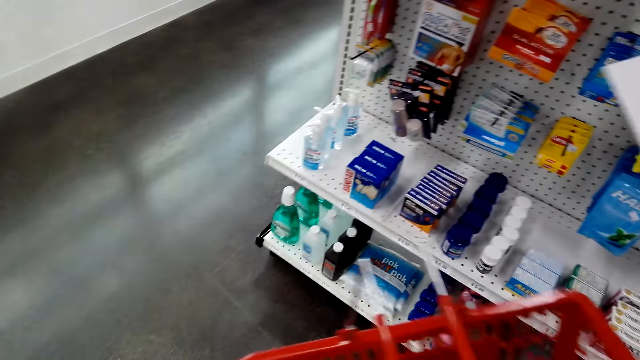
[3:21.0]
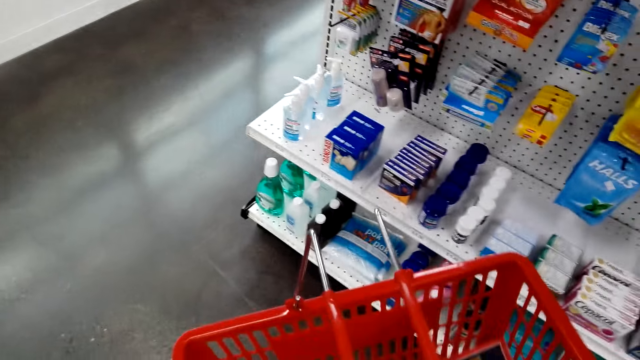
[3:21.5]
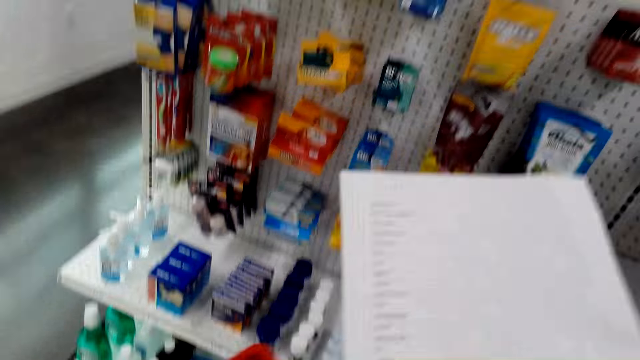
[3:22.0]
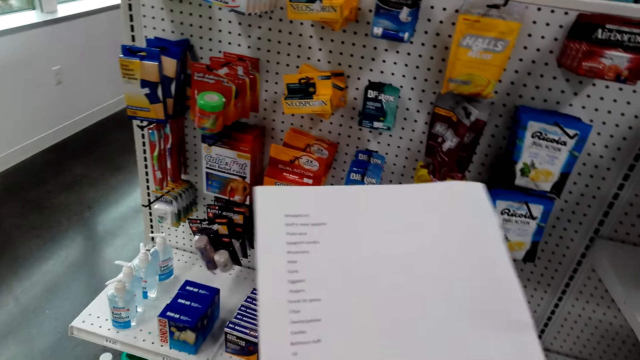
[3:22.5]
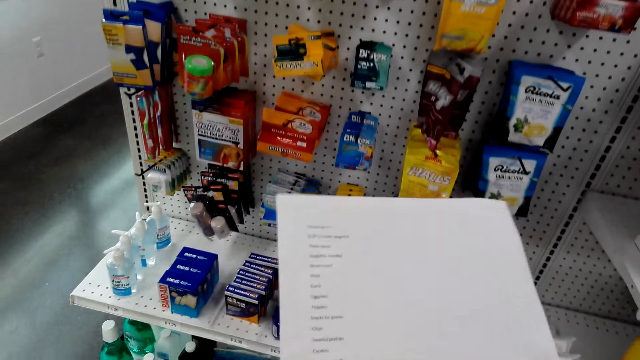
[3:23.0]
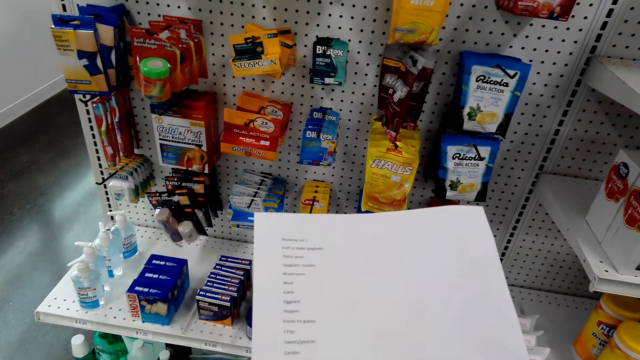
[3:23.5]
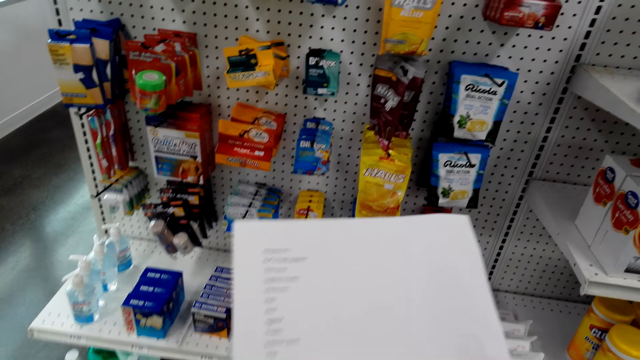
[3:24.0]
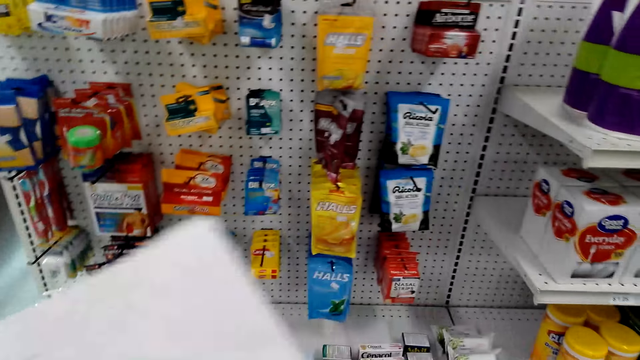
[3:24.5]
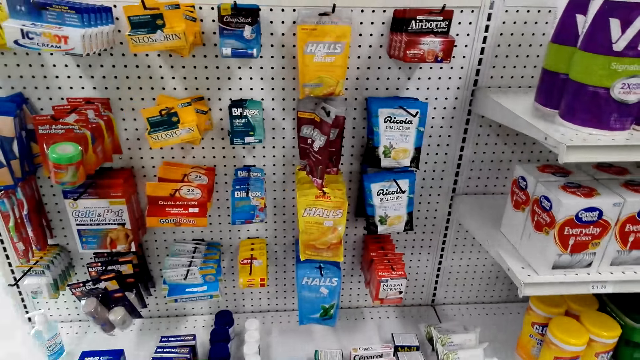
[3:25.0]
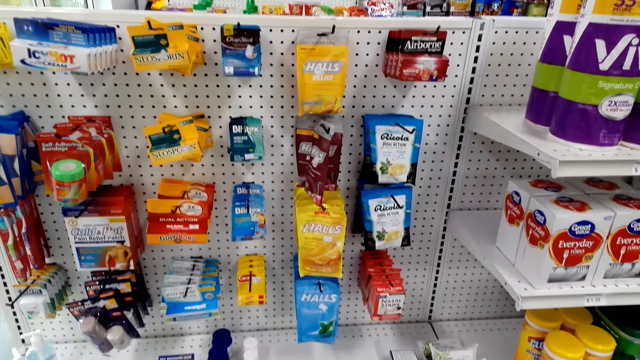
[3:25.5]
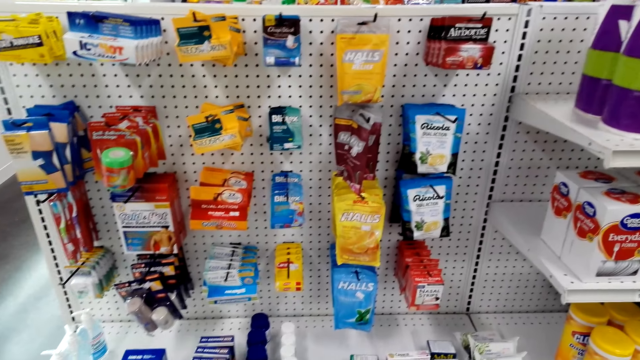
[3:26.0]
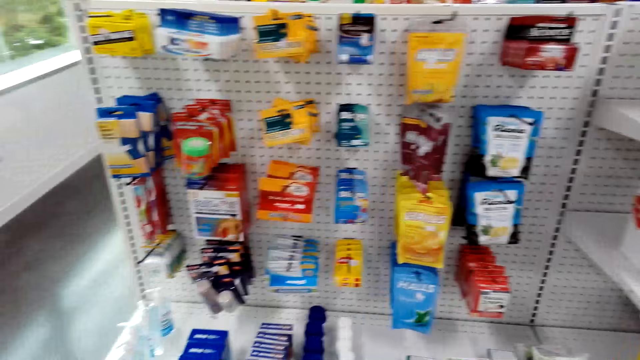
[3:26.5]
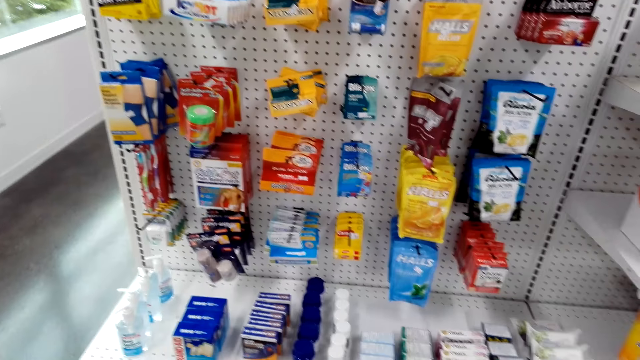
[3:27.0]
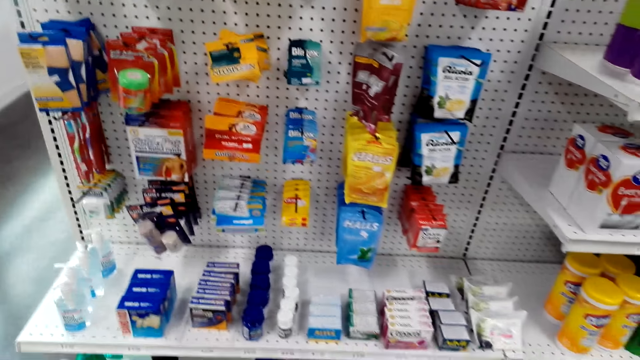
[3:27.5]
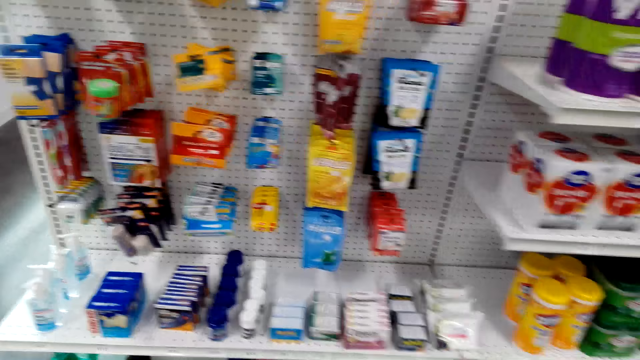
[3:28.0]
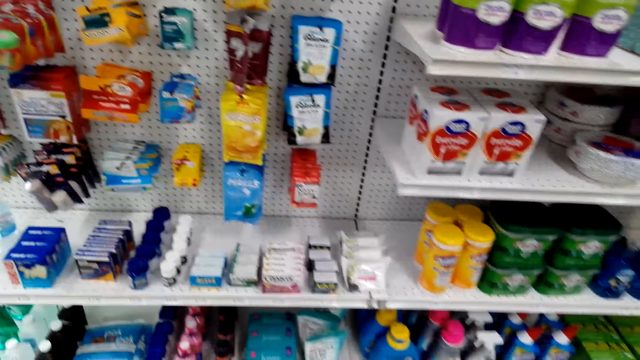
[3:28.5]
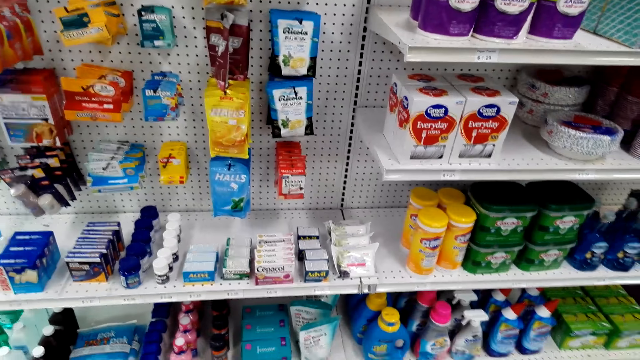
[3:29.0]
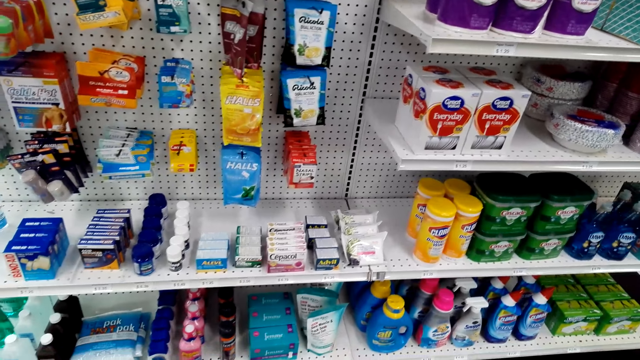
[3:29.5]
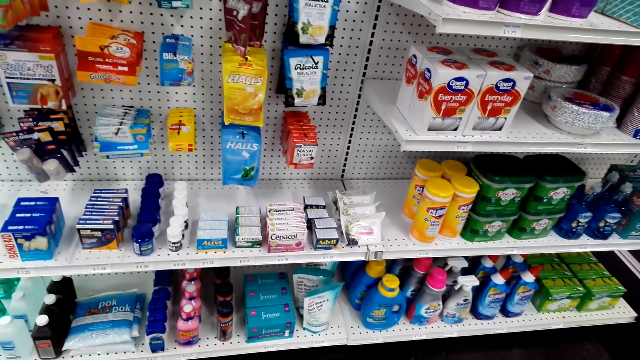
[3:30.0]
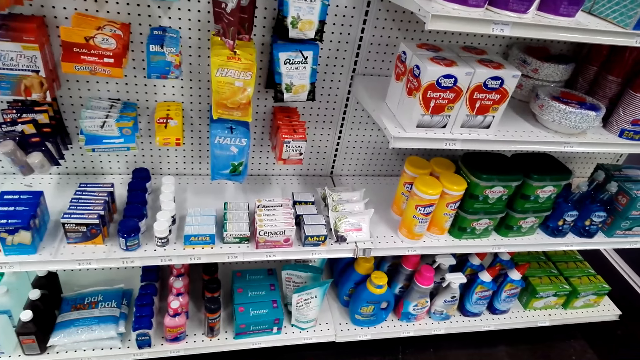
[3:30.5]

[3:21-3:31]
The camera wearer stares at the list. They look around.

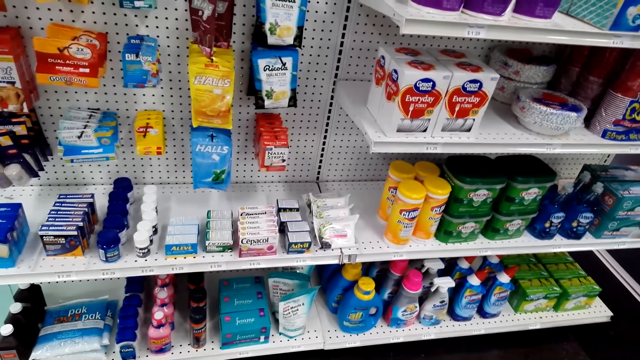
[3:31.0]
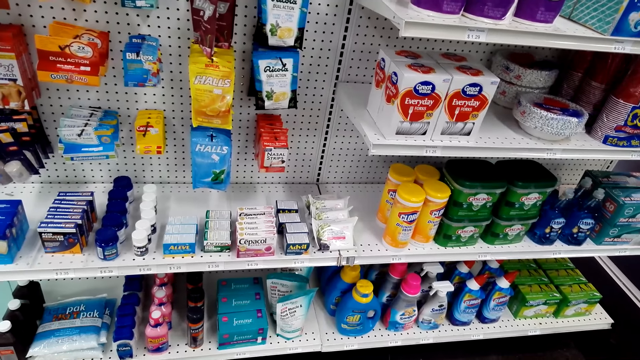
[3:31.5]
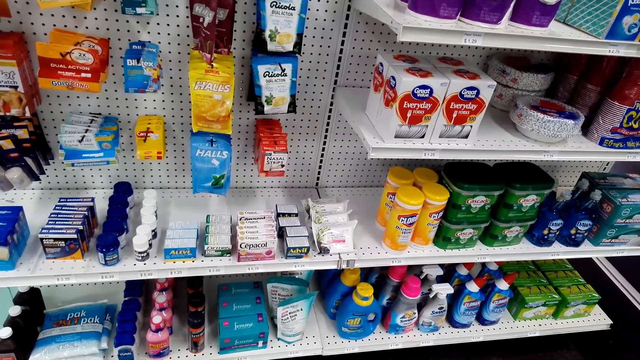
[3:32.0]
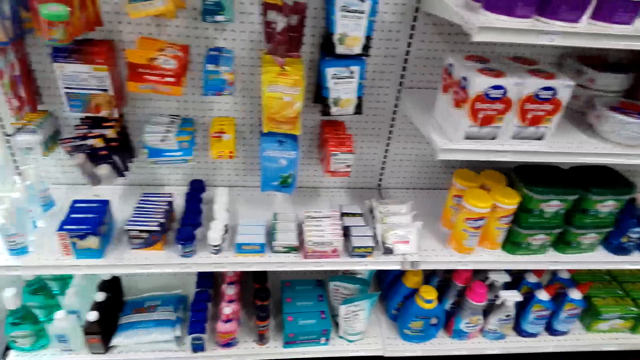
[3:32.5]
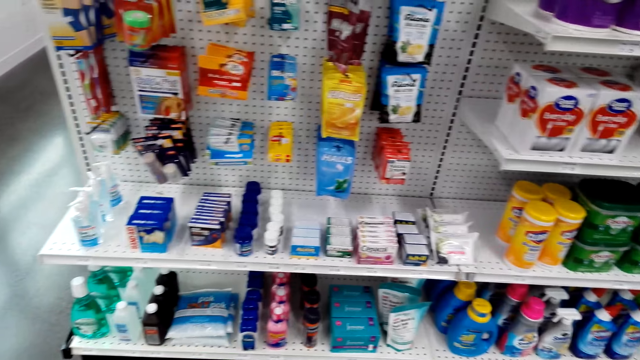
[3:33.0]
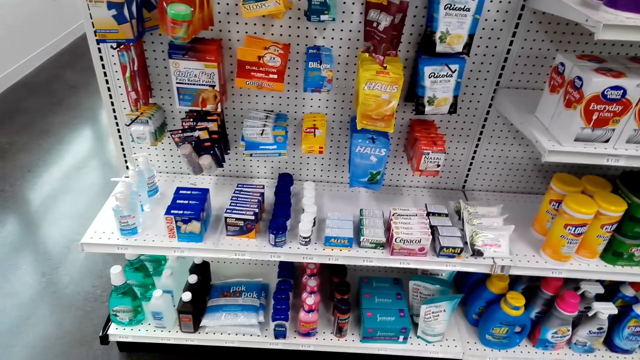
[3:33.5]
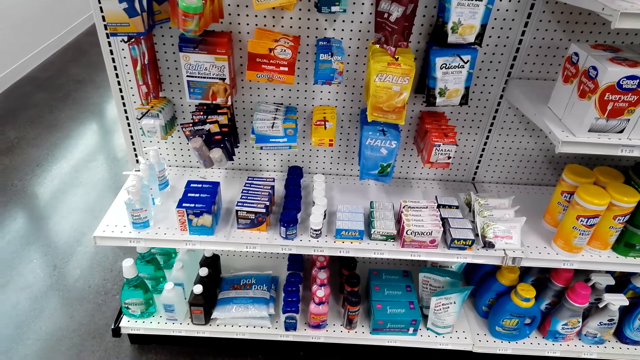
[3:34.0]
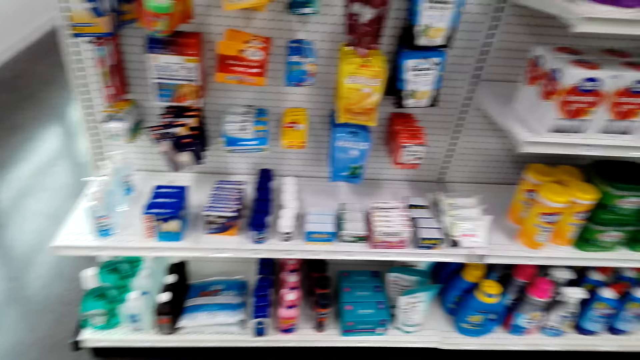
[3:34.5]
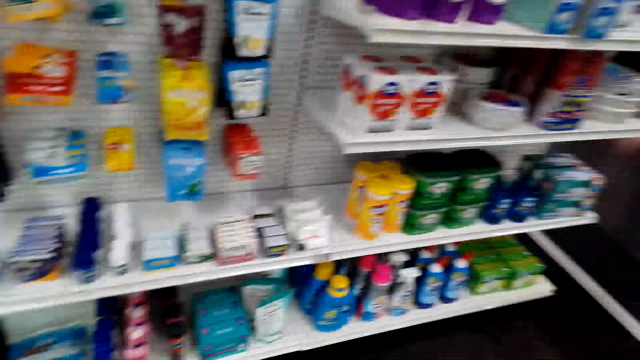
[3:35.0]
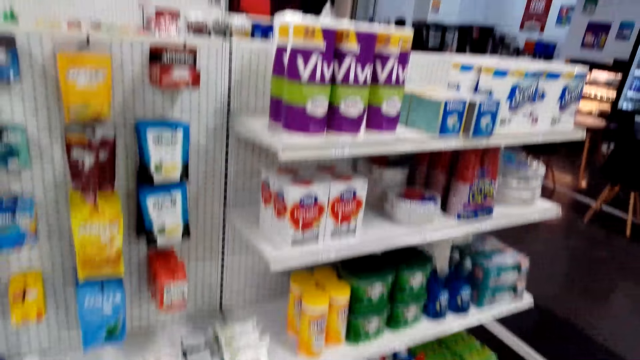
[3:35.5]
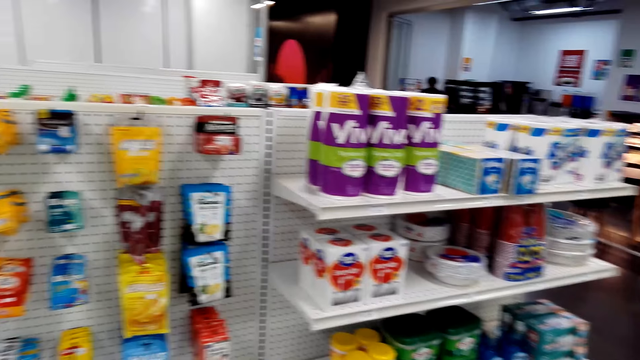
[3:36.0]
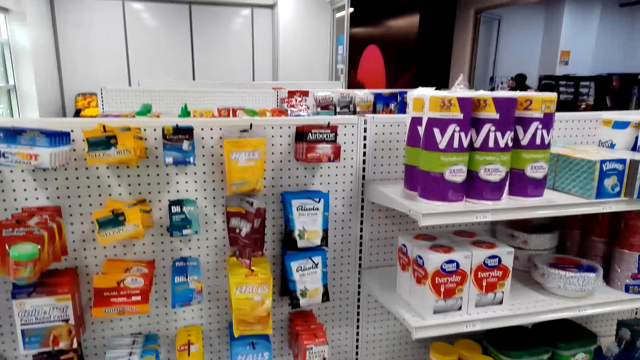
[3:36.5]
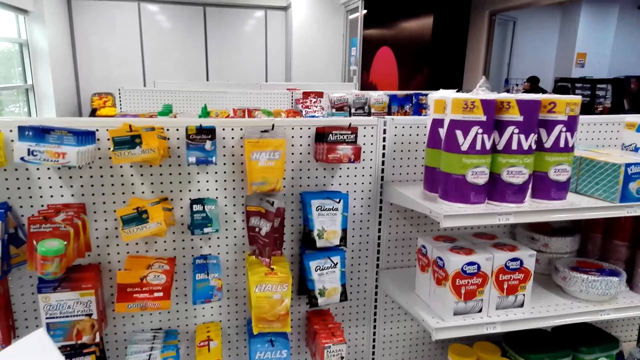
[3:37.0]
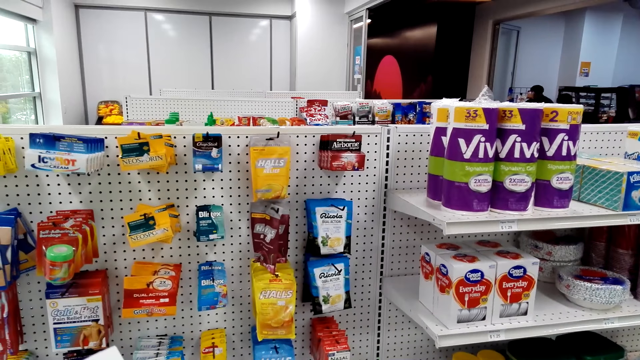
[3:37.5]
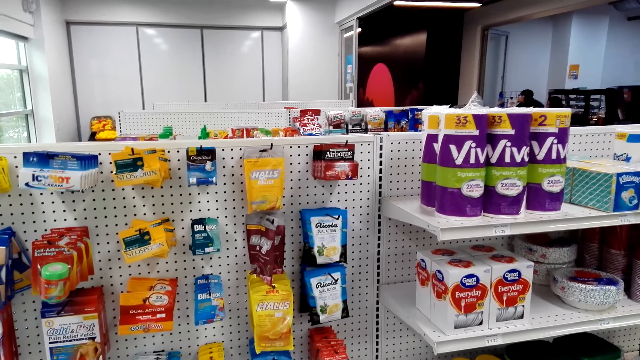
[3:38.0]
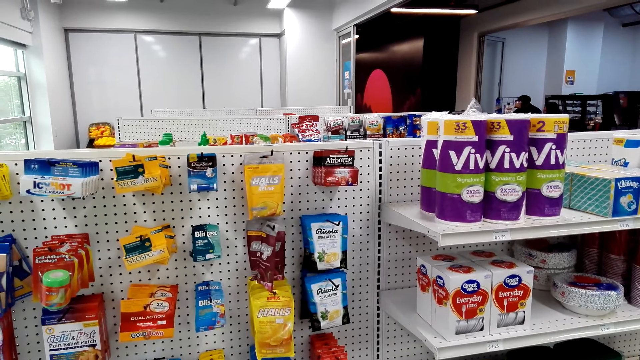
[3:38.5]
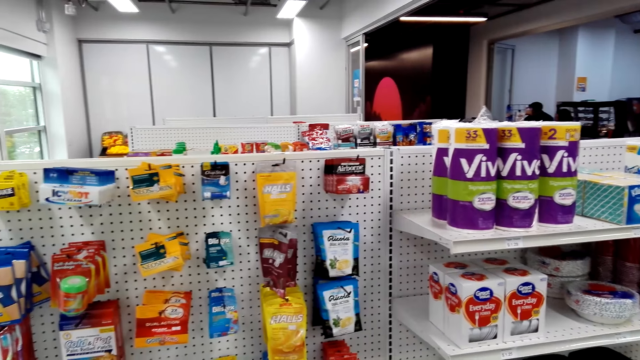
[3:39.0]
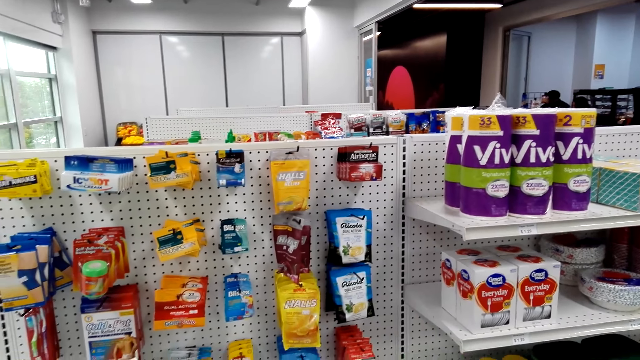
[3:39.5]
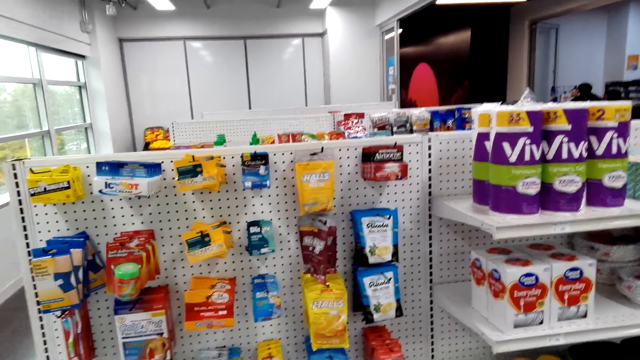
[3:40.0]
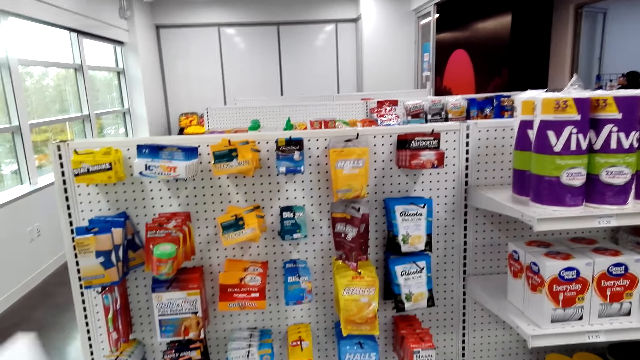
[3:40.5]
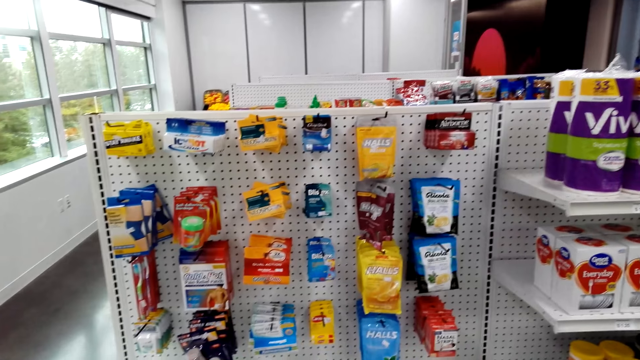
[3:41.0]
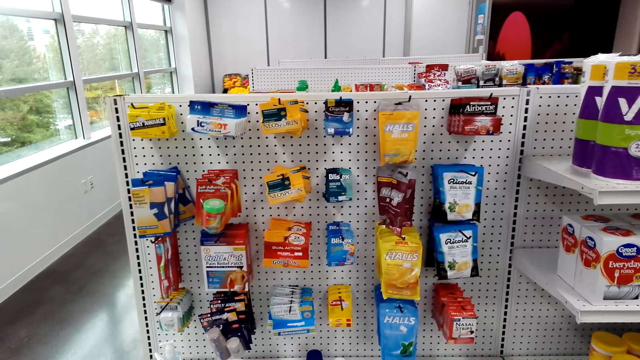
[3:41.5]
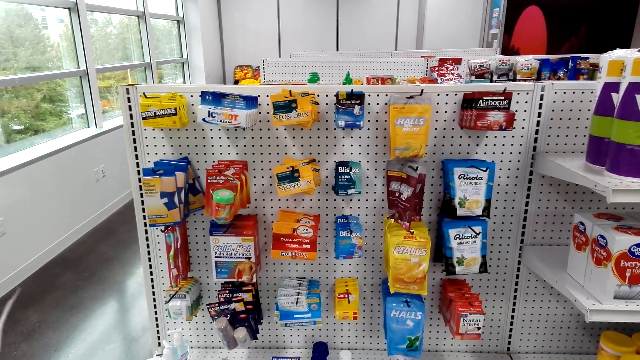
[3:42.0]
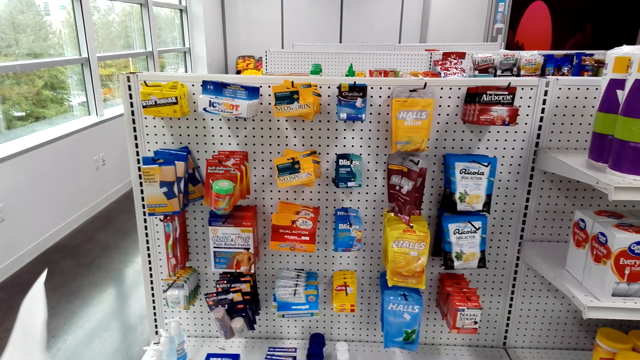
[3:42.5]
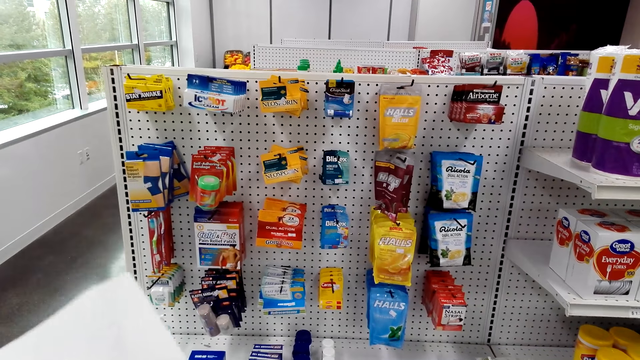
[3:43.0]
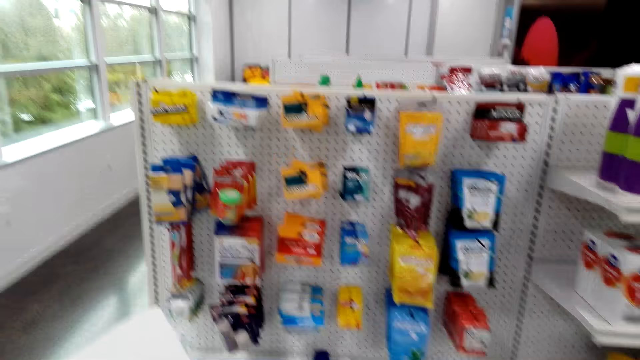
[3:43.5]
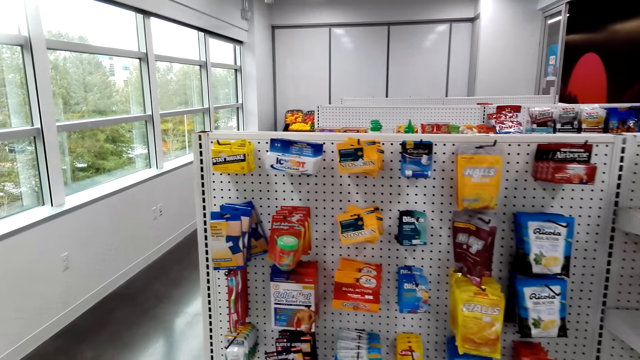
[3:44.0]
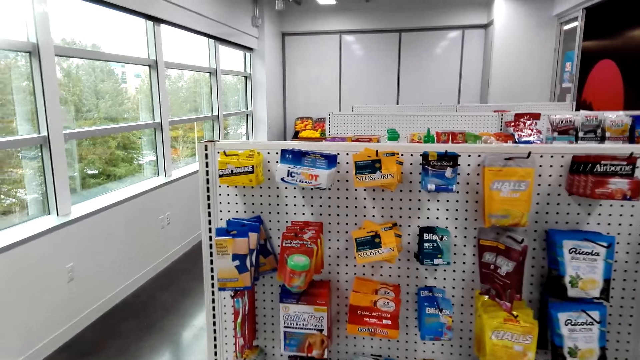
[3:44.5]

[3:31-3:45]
The camera wearer looks around. They look around again. They hold the list.
